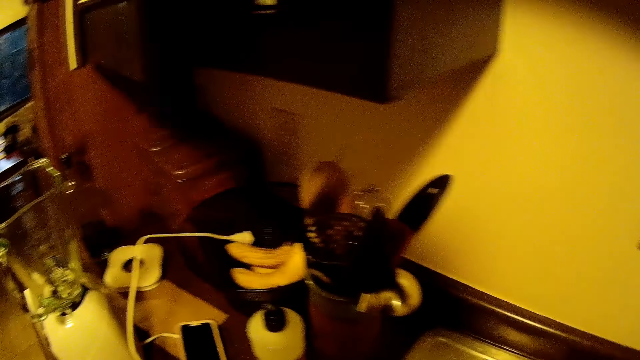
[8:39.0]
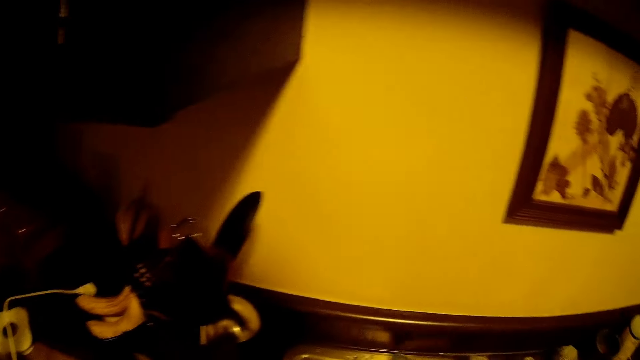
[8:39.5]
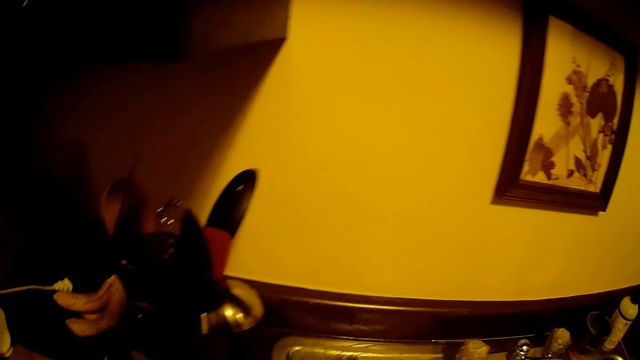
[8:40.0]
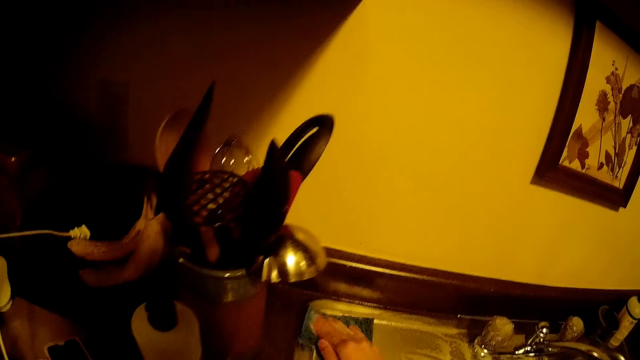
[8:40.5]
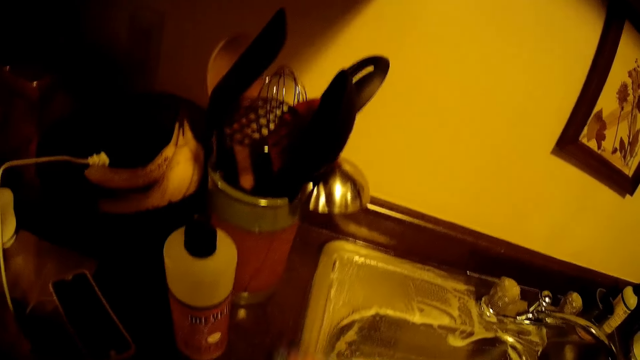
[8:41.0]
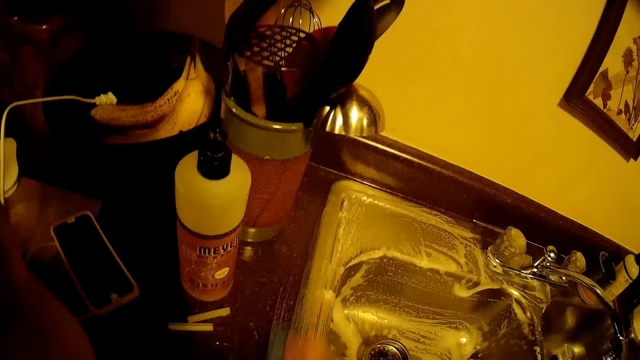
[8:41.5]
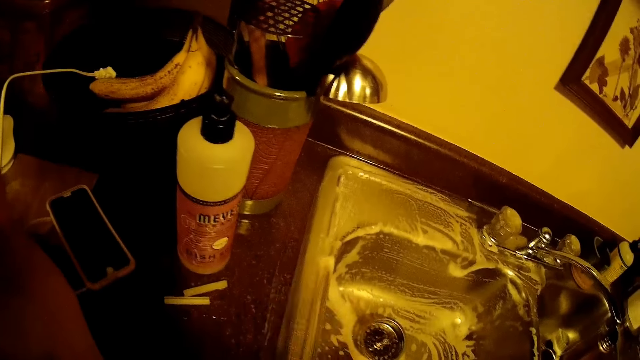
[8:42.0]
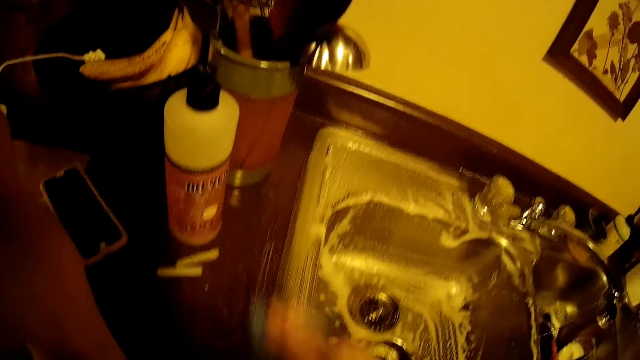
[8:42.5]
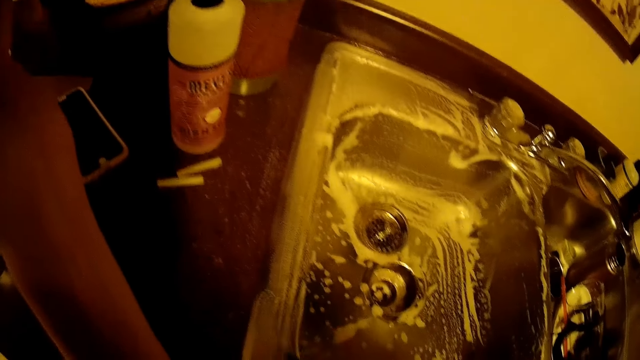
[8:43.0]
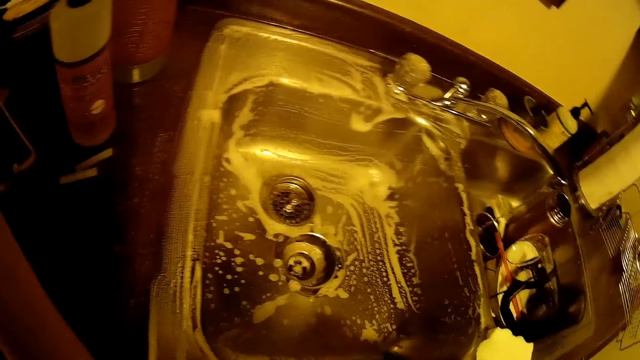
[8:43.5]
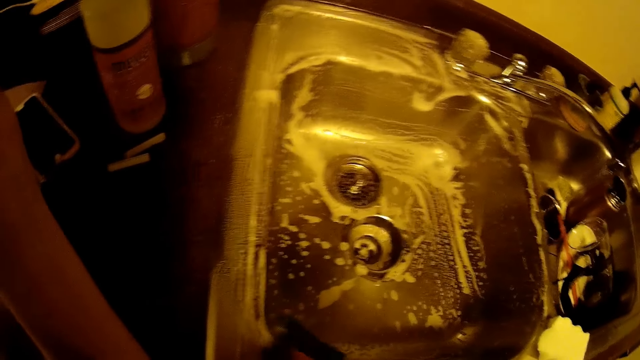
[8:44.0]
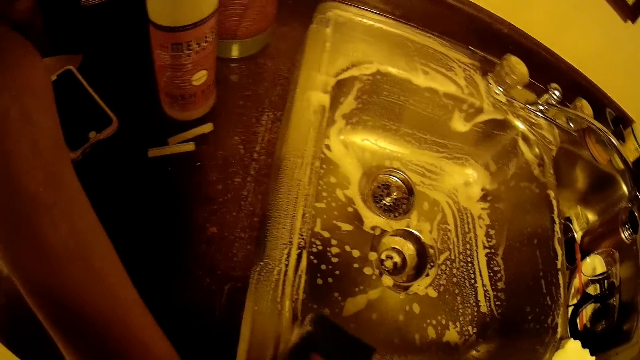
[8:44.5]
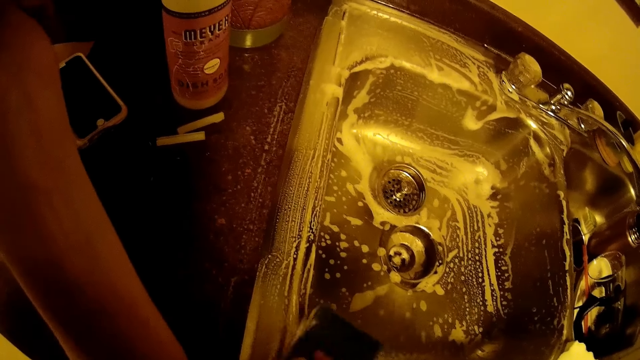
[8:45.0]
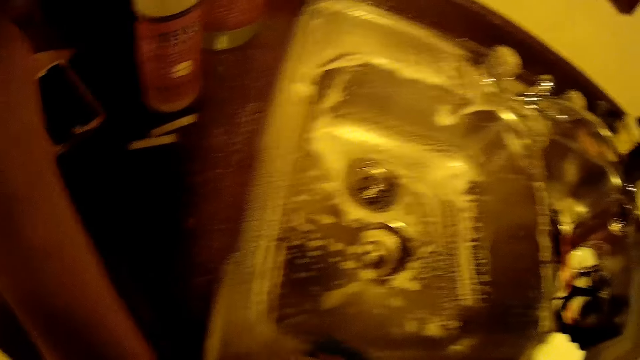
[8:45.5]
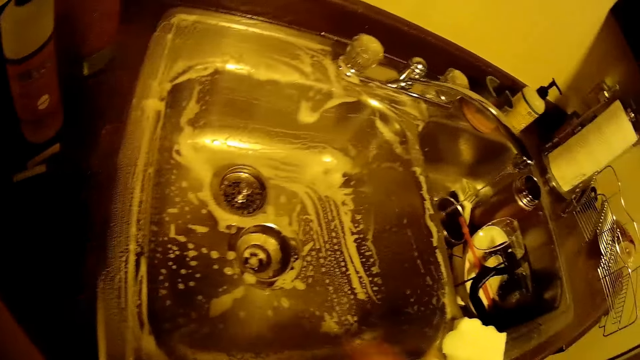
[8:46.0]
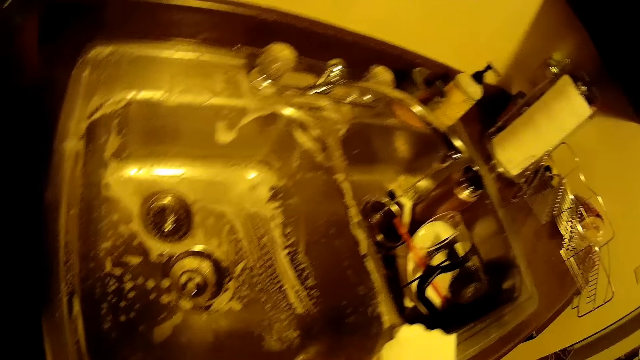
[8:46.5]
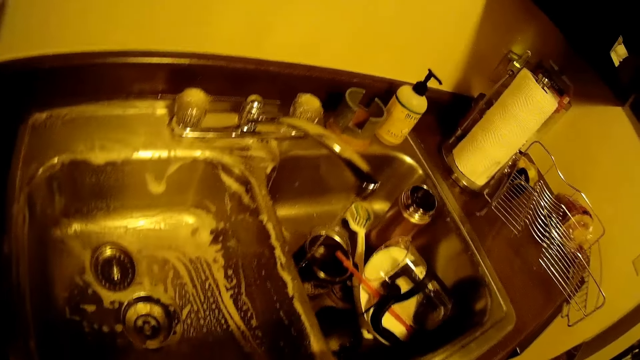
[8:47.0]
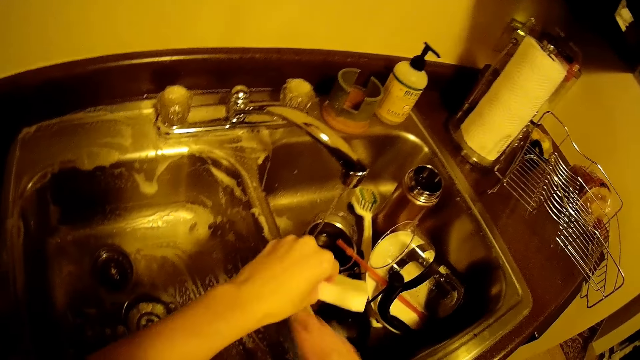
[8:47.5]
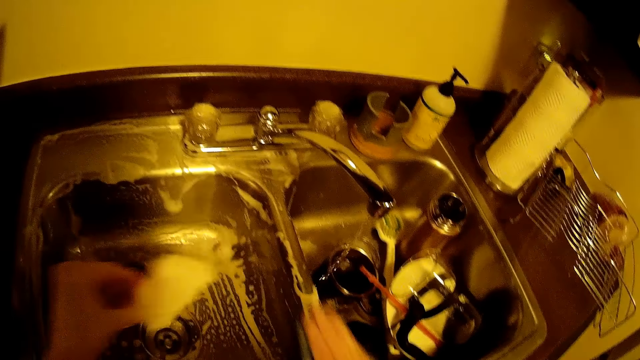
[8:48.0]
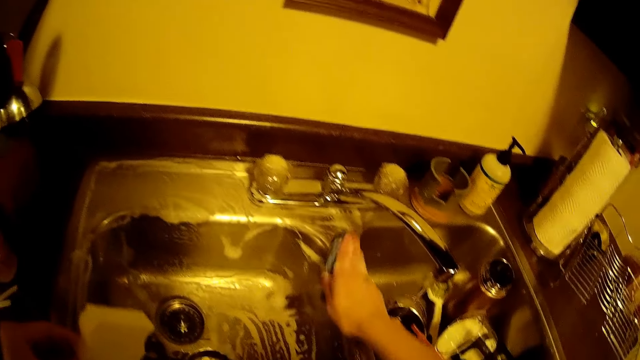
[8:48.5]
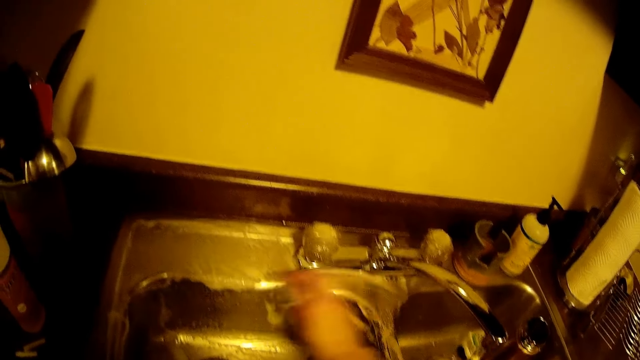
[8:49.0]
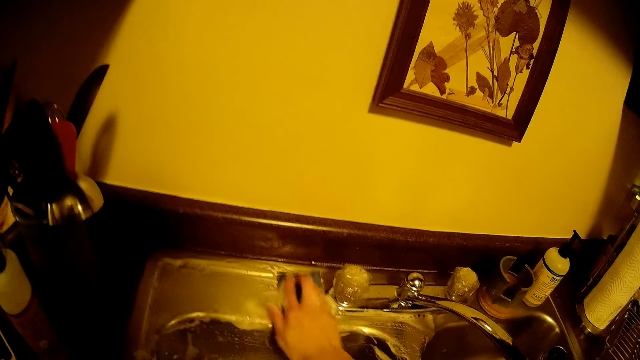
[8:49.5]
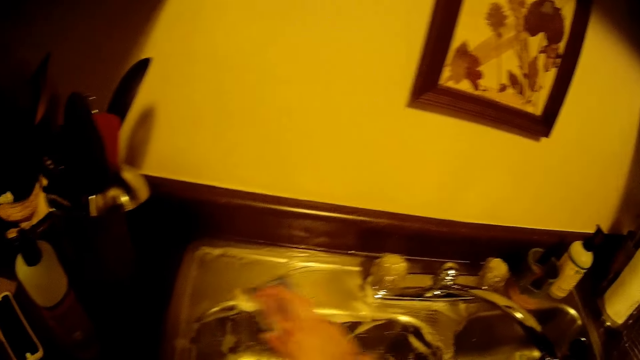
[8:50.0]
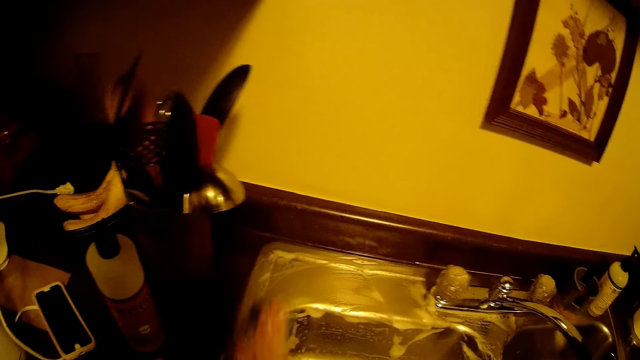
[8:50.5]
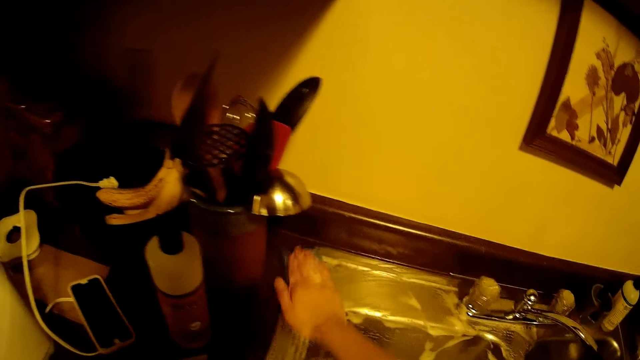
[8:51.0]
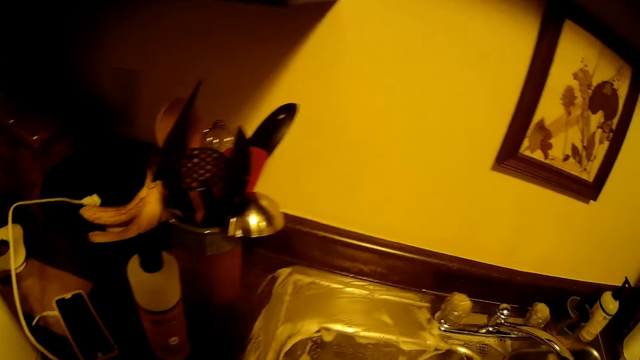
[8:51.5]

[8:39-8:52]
The camera wearer picks up a sponge.

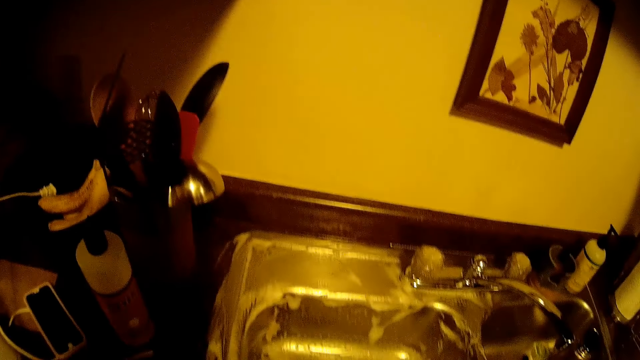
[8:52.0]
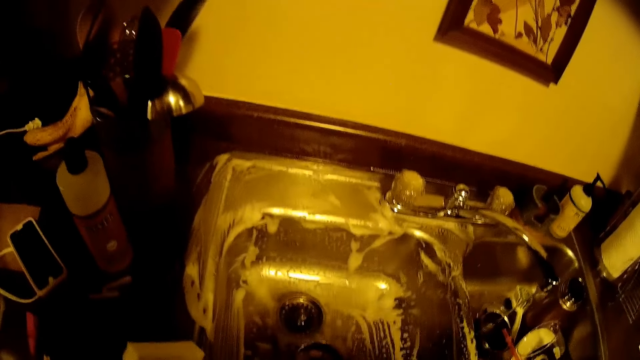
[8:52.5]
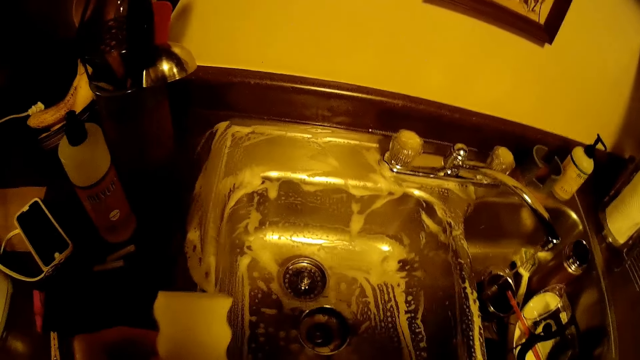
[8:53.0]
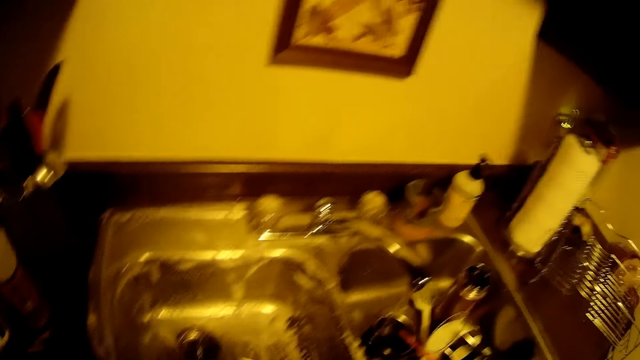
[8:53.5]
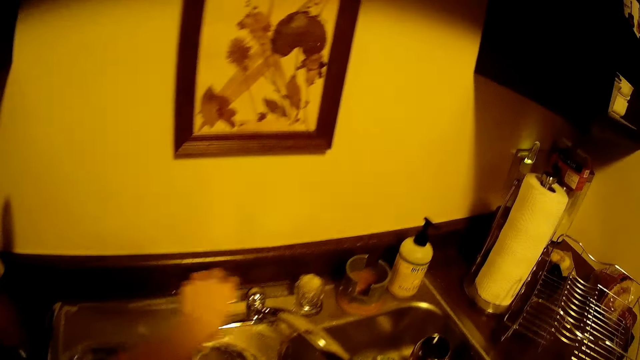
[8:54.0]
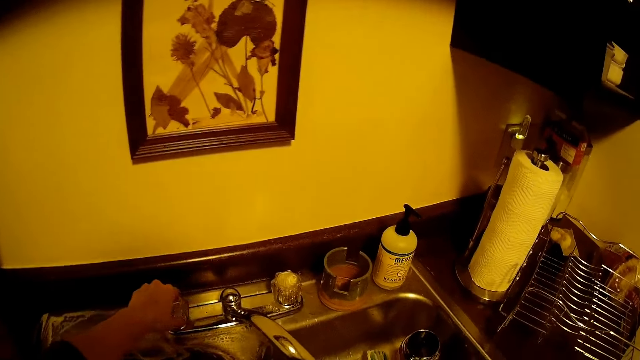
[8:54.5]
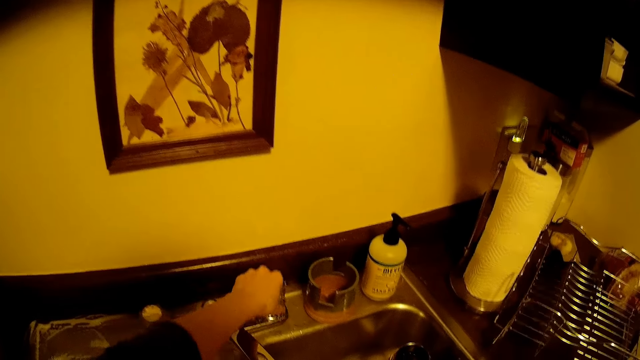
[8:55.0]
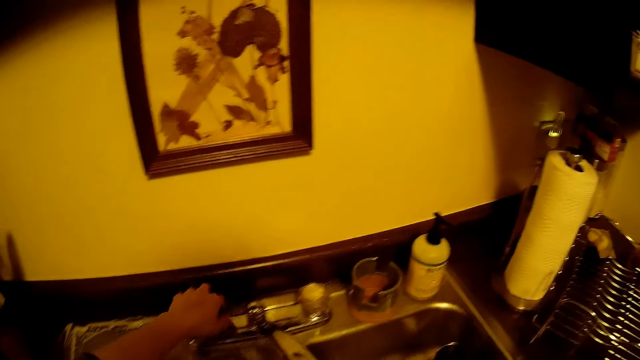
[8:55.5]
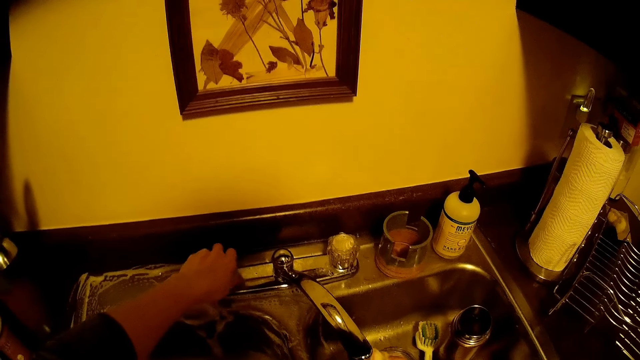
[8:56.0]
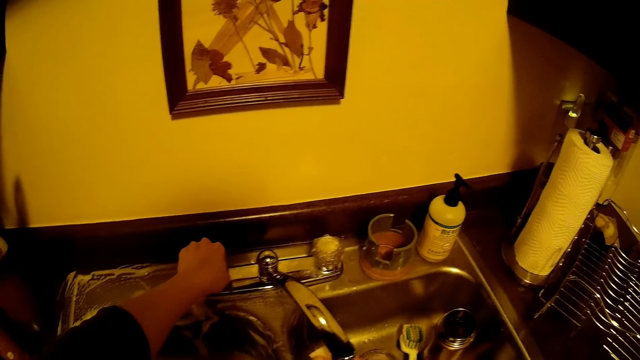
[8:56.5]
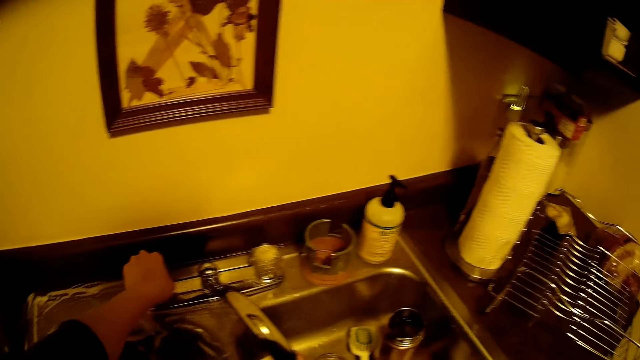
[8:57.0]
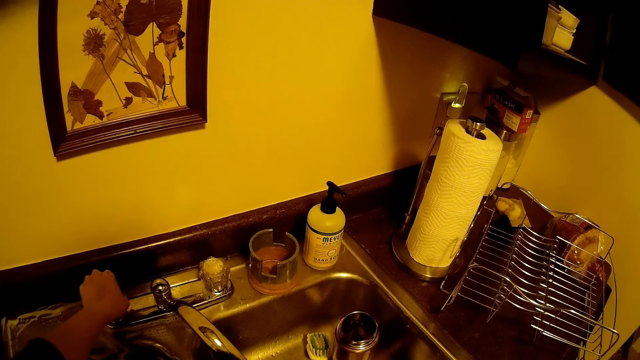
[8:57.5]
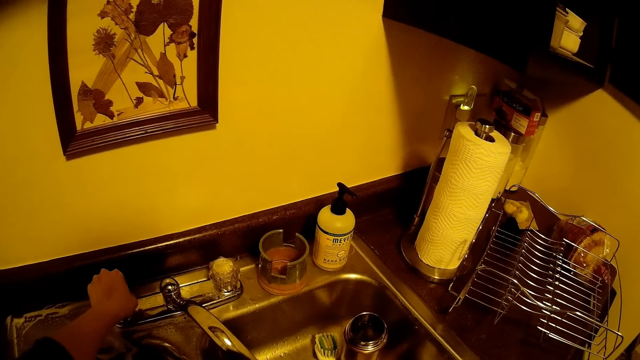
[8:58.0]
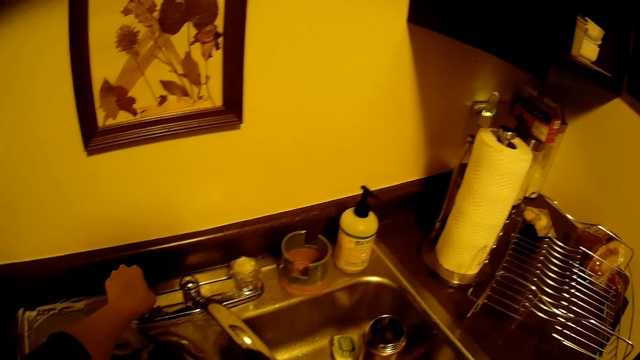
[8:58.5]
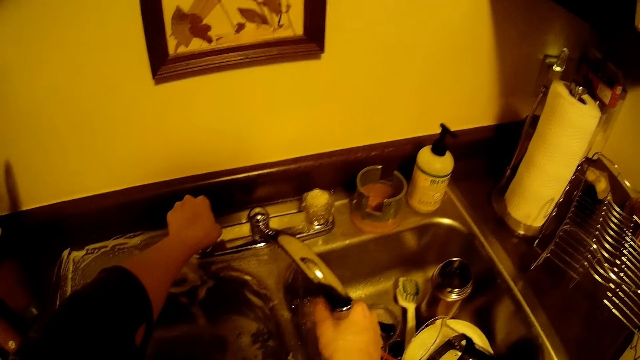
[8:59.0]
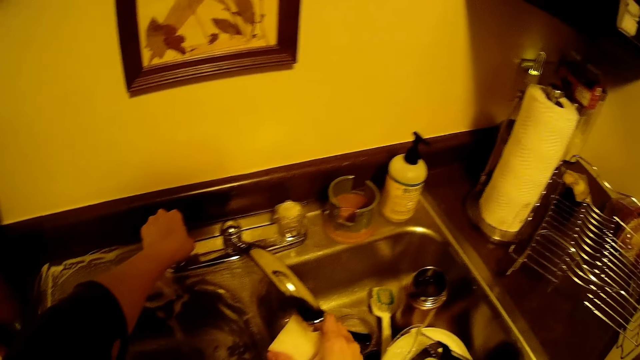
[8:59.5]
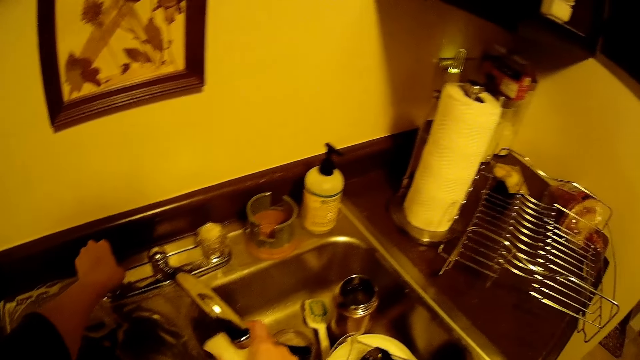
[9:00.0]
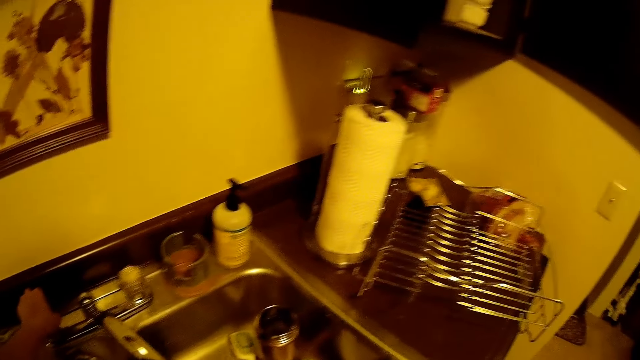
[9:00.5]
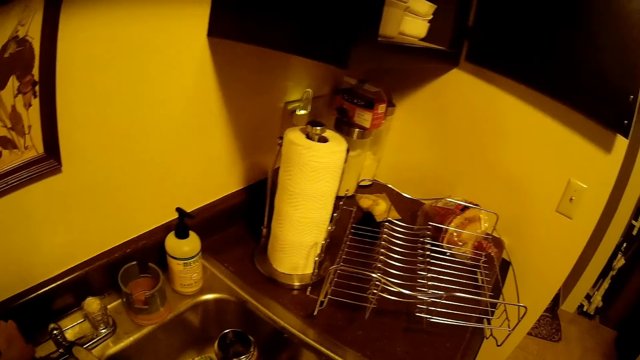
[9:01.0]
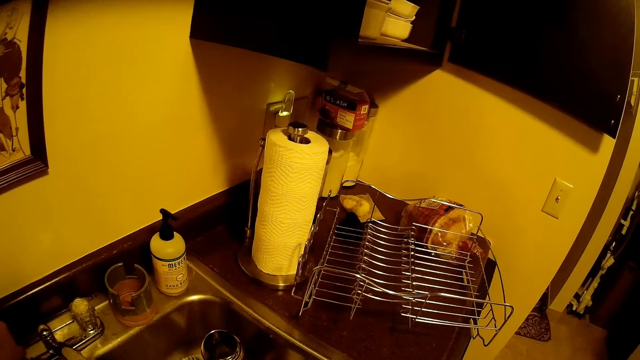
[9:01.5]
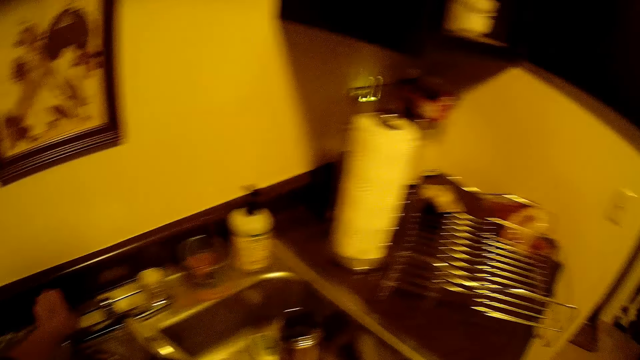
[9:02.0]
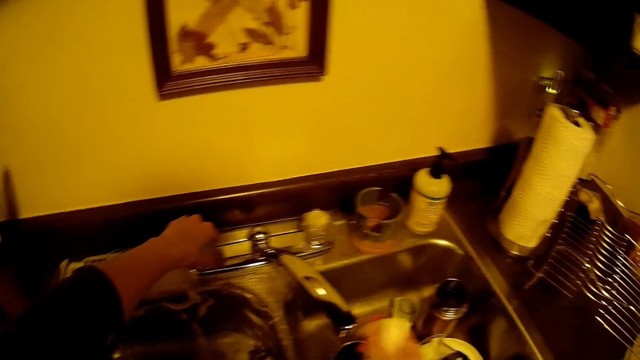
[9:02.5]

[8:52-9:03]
The camera wearer opens the tap. They wash the sponge.
